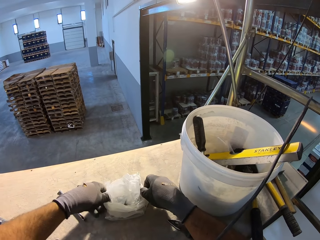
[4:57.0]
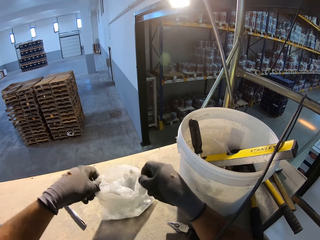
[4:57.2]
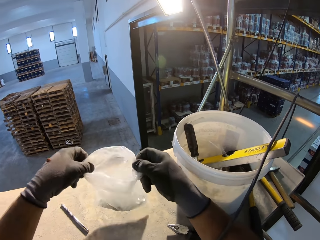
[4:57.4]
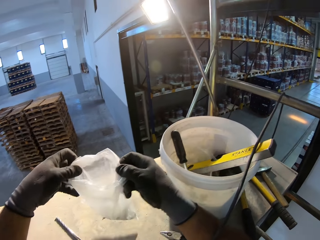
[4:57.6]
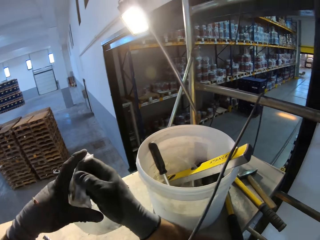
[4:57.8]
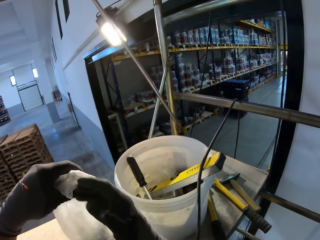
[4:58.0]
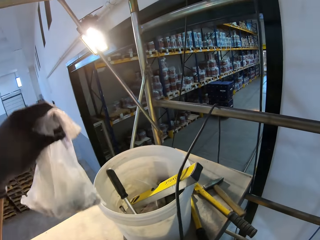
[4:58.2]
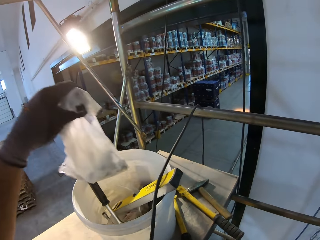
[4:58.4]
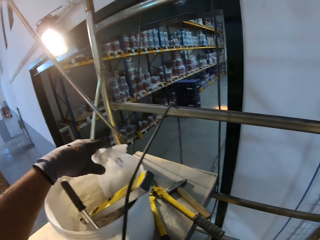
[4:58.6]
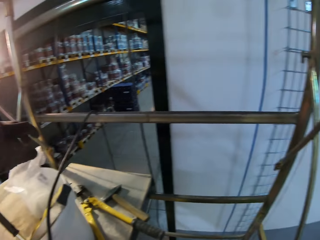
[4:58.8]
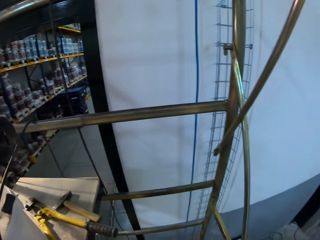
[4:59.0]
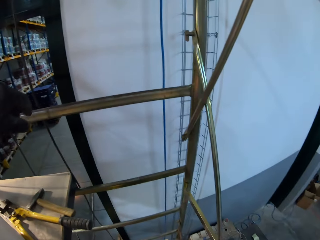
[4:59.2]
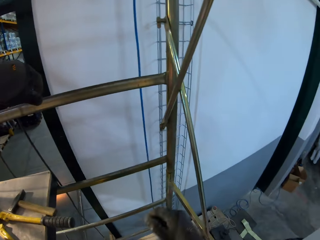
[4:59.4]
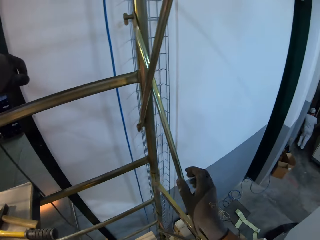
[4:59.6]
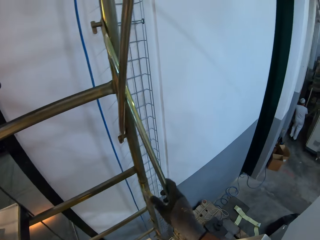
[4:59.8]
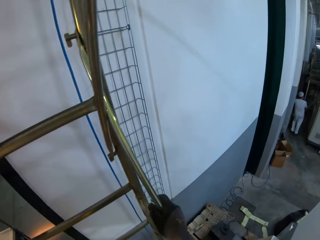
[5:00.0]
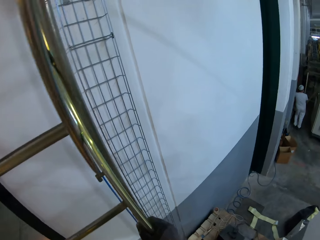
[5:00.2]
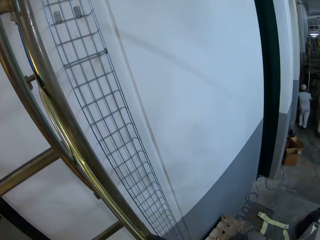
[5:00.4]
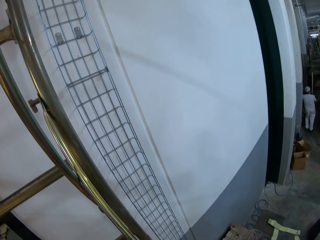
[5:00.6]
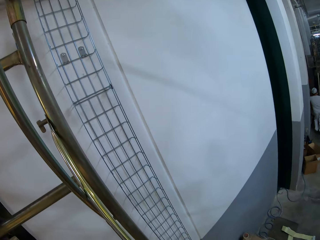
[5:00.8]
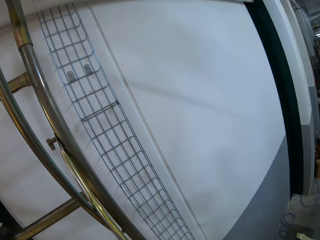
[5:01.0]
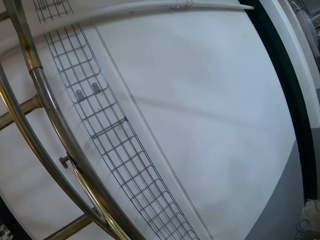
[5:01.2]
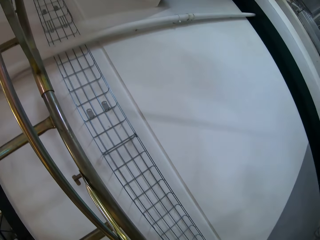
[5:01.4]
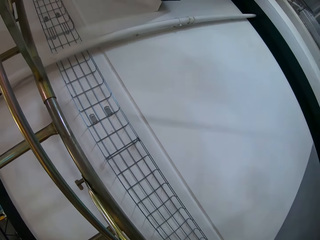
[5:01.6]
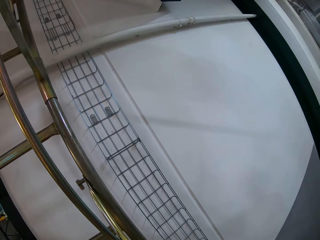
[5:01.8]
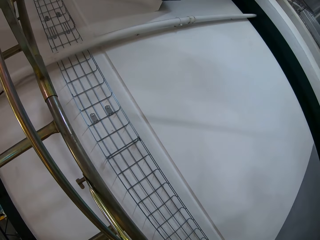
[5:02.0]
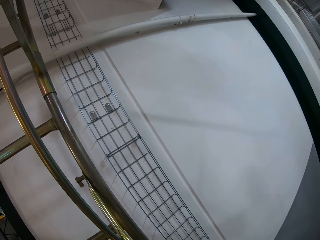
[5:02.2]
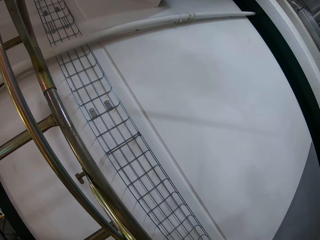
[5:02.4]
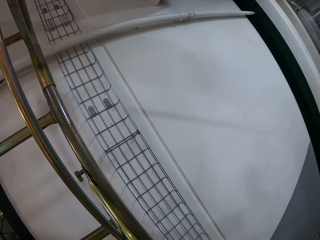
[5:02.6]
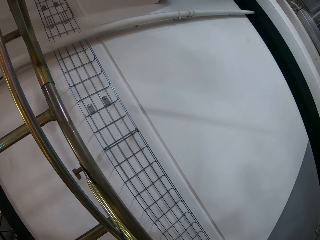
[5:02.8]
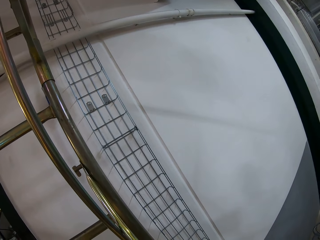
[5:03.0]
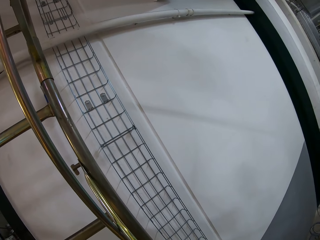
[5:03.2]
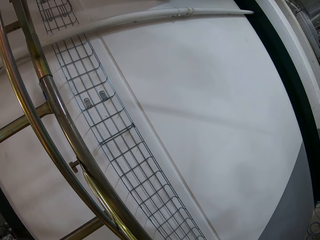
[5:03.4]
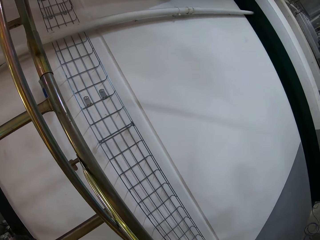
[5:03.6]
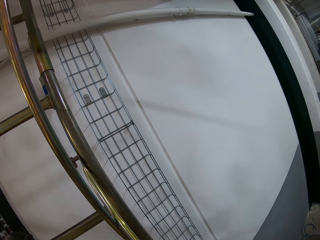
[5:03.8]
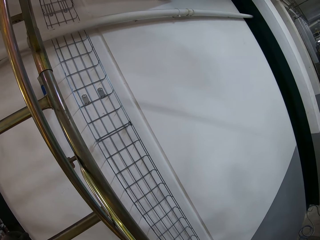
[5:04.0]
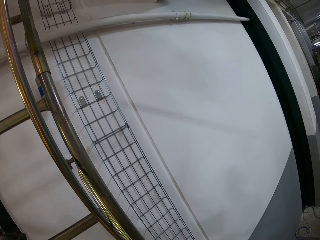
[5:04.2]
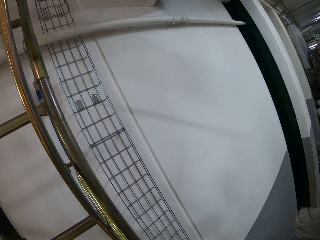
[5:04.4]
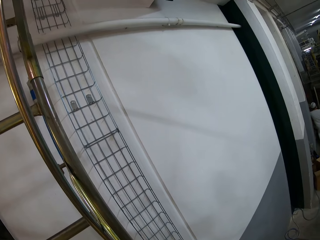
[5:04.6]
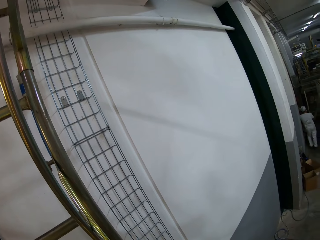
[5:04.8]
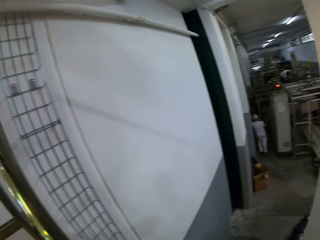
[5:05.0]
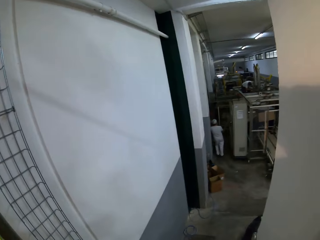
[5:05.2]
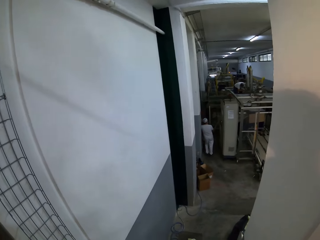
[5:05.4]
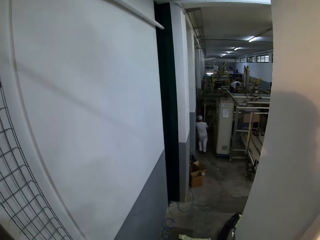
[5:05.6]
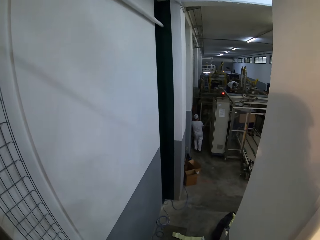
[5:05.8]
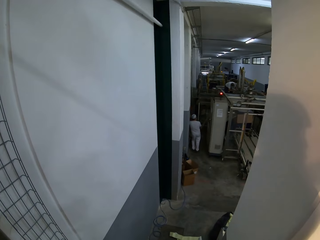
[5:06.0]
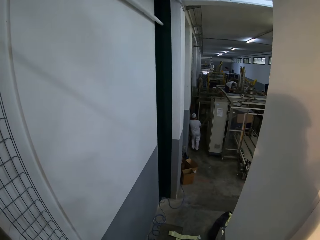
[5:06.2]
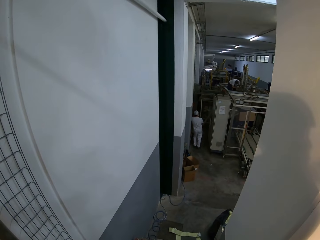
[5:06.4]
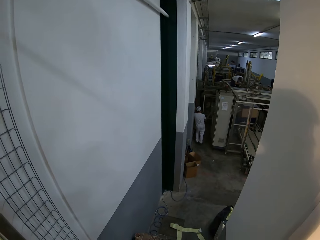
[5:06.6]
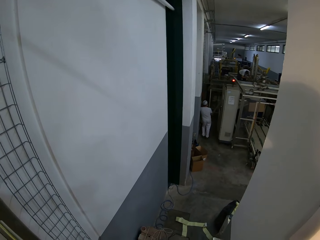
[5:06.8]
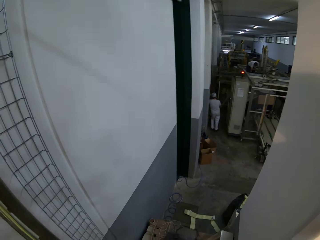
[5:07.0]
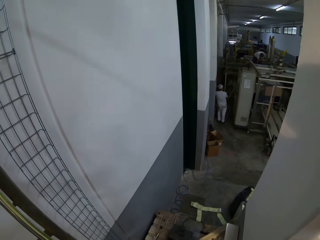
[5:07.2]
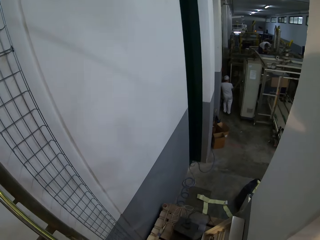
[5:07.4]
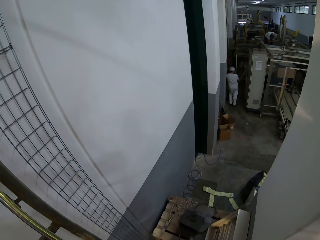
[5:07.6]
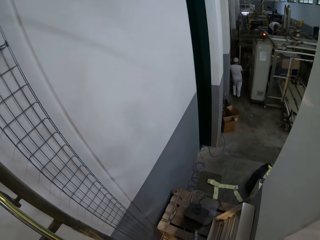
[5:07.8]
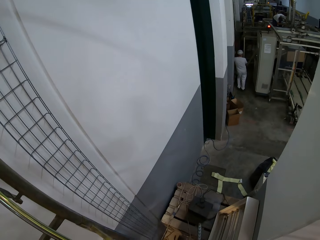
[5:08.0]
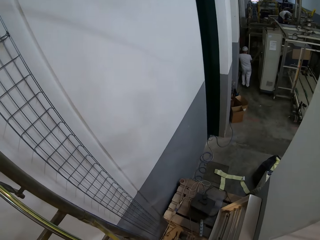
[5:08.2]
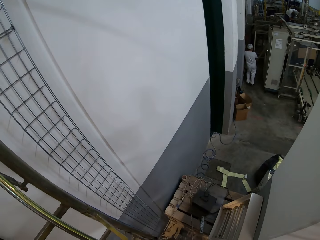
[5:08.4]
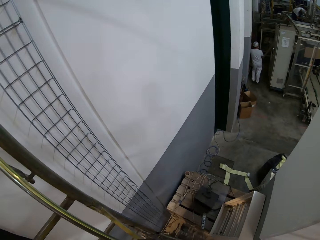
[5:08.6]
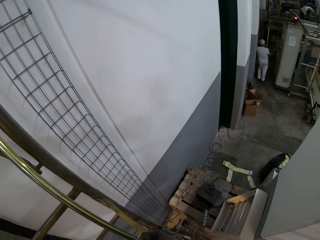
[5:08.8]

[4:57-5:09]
The camera wearer puts down the bag. They take the bag. They throw the wrapped bolts into the tool gallon. They put the bag in the bucket. They touch the ladder. They look around. They look at the wall. A man bends down.

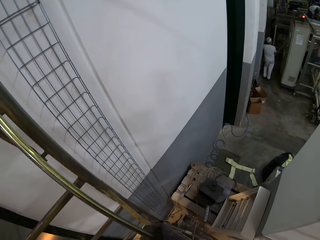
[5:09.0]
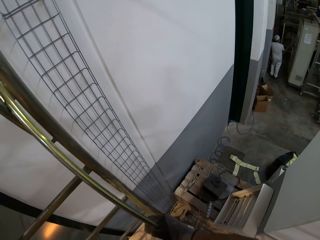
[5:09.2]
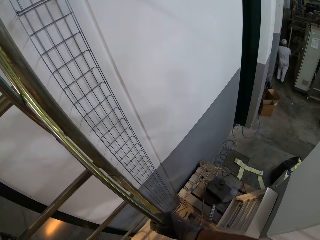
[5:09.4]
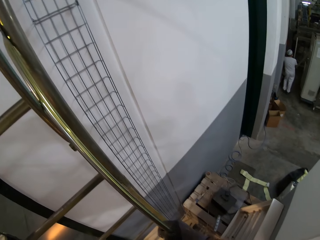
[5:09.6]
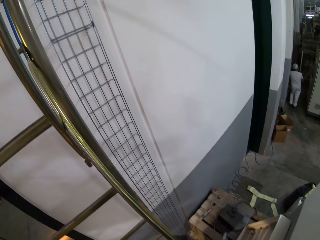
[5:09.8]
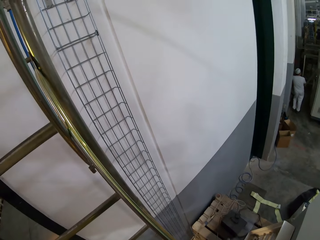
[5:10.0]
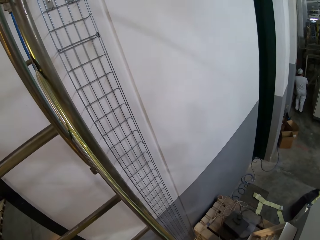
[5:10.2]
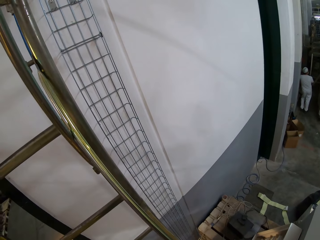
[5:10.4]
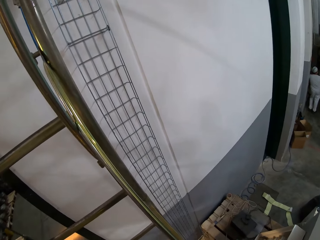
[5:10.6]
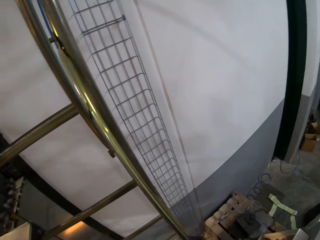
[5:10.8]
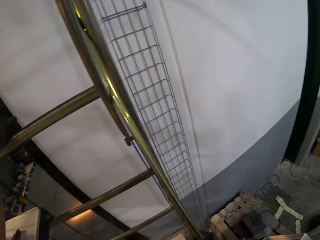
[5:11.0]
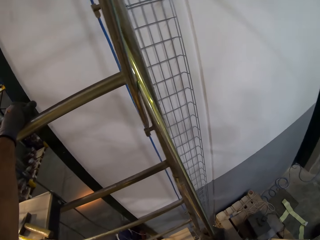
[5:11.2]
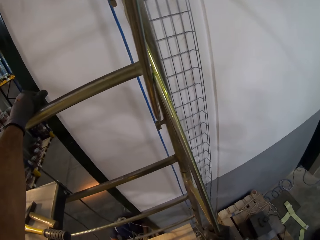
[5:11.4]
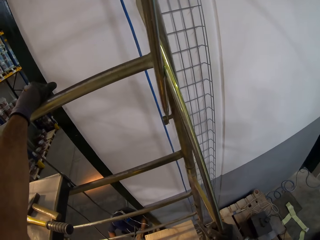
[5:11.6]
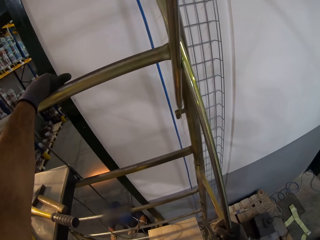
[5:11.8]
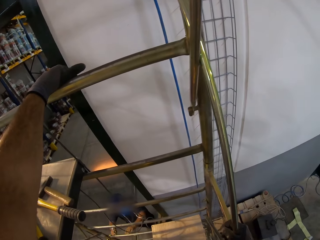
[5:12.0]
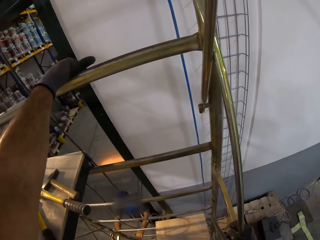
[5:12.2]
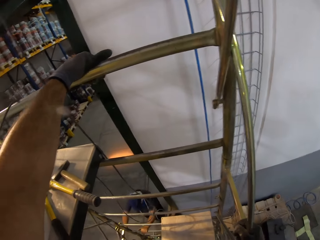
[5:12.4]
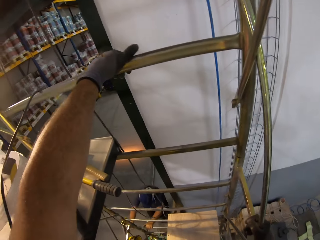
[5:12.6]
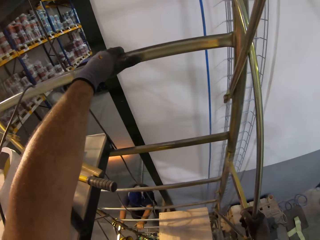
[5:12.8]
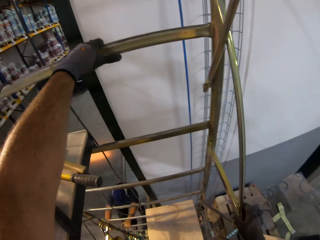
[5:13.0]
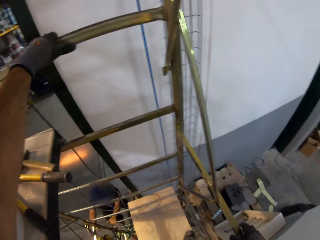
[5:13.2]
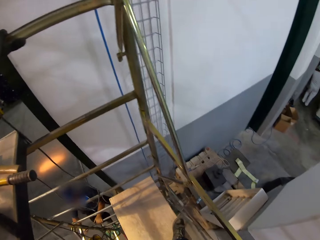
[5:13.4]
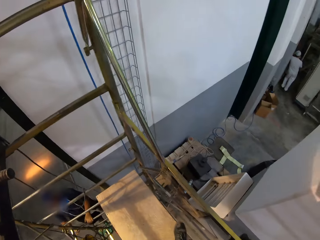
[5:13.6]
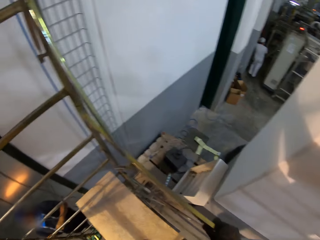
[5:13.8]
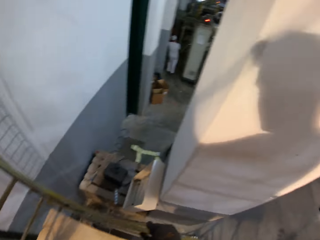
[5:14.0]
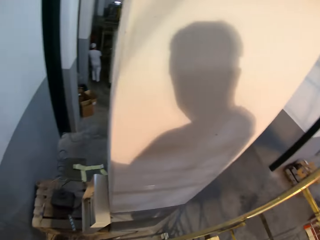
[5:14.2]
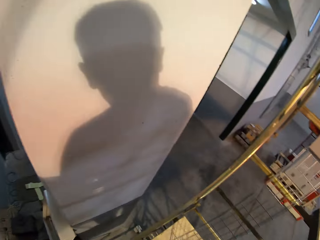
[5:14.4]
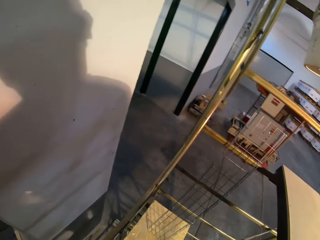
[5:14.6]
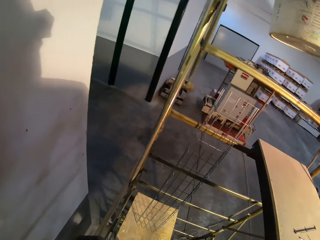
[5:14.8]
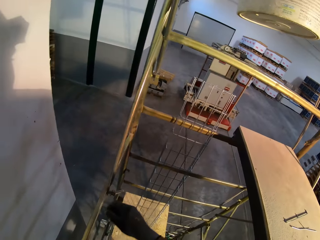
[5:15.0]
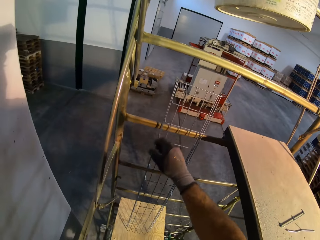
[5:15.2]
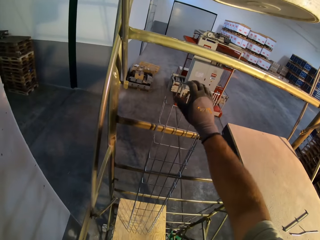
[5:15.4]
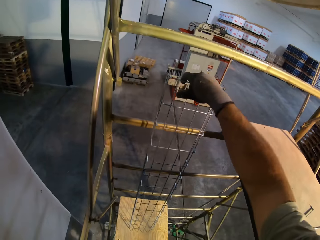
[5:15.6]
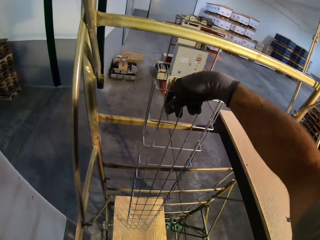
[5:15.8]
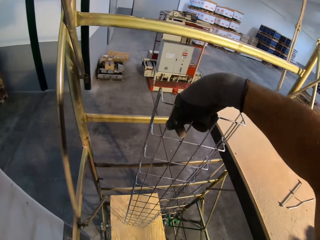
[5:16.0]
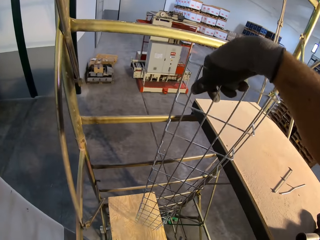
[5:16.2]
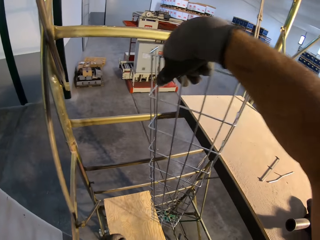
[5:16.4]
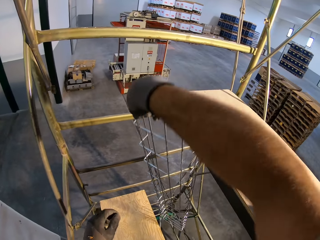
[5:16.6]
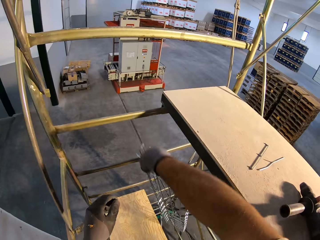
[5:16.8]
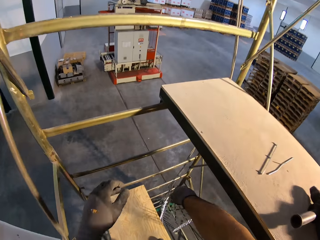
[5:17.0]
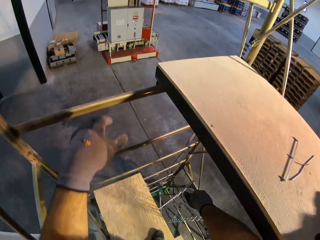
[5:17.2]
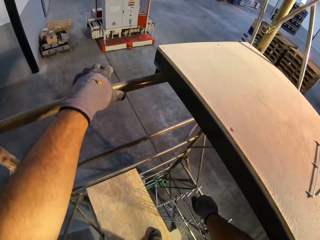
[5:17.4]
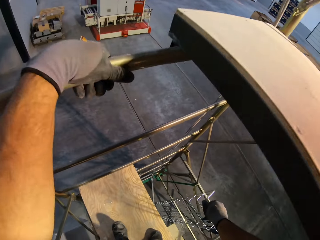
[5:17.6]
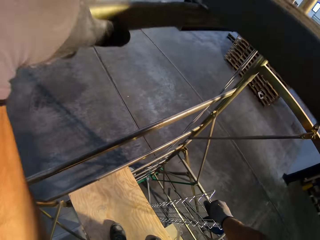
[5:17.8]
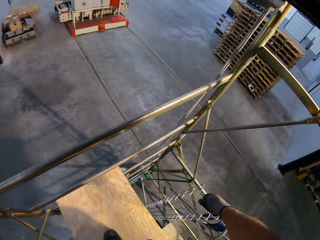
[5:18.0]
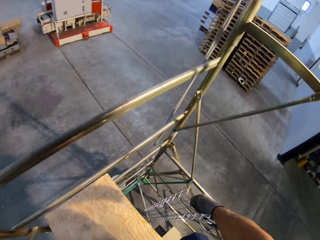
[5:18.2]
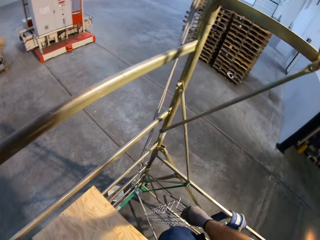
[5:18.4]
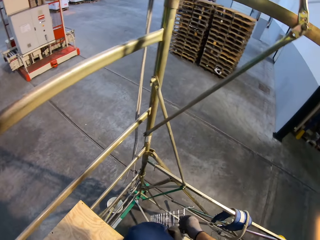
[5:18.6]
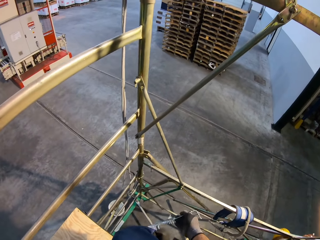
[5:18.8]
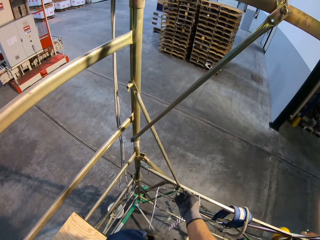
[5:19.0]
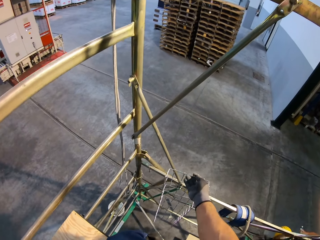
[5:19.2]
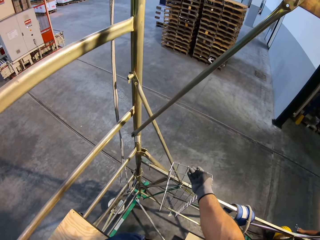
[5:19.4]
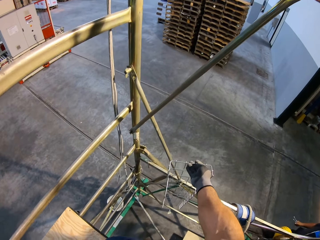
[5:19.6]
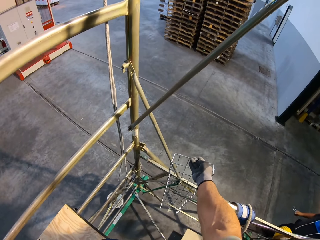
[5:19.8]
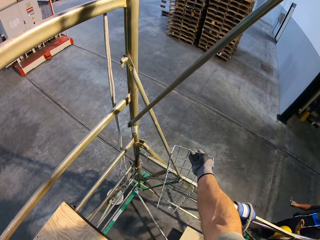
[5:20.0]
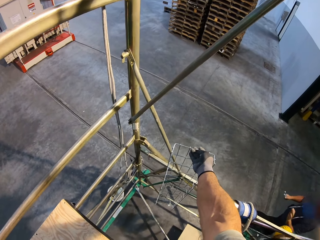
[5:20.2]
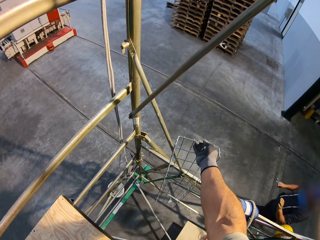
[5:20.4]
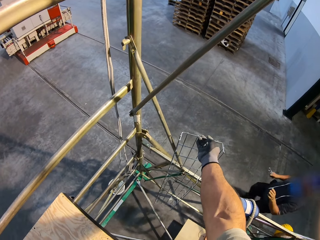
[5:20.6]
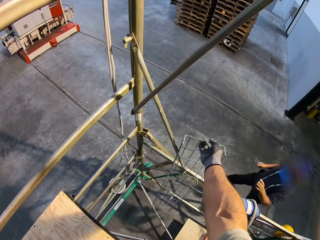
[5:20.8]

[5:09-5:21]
The camera wearer looks around. A man touches the ladder. The camera wearer turns around. They take the wire grid.
